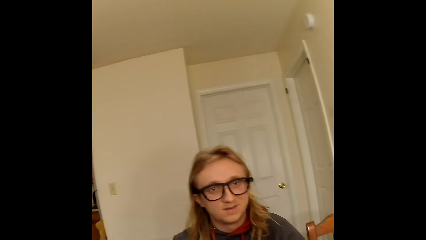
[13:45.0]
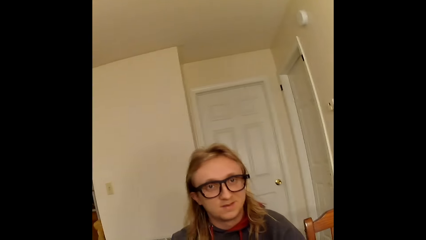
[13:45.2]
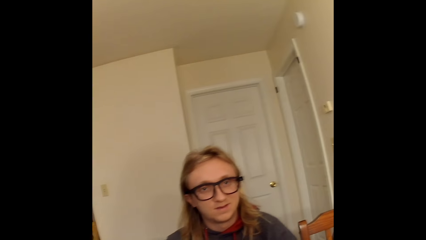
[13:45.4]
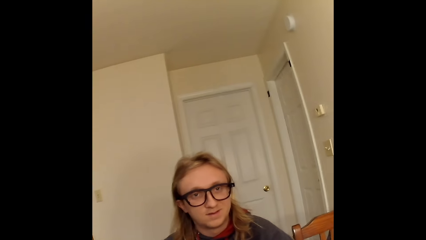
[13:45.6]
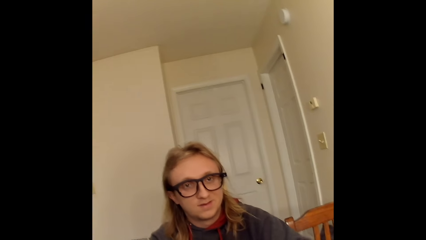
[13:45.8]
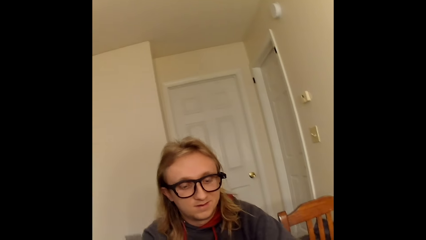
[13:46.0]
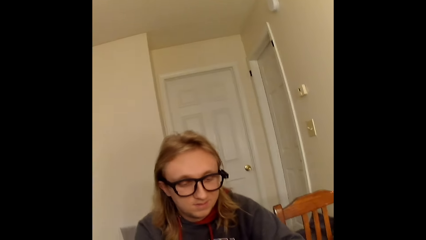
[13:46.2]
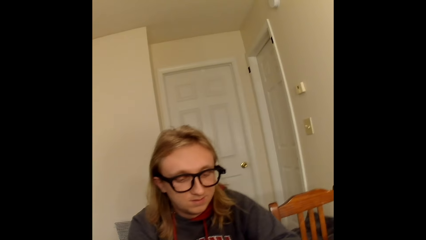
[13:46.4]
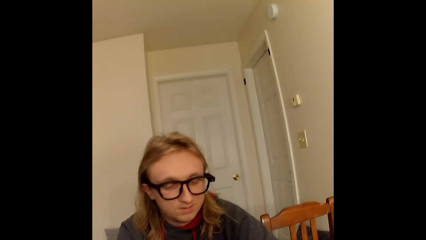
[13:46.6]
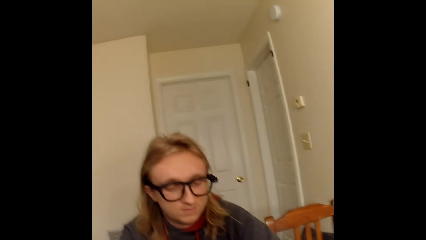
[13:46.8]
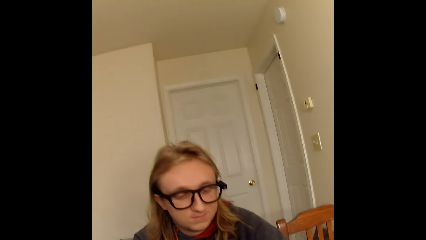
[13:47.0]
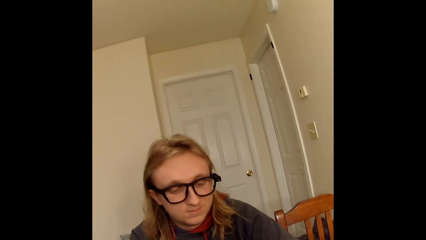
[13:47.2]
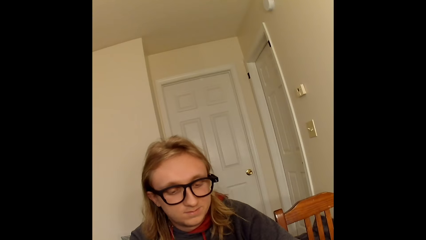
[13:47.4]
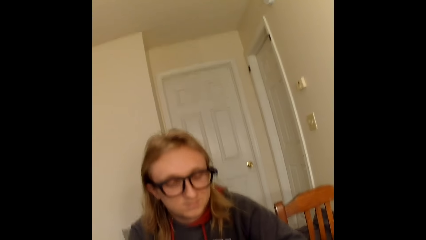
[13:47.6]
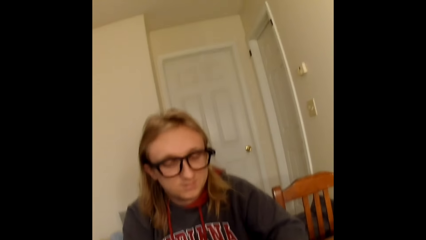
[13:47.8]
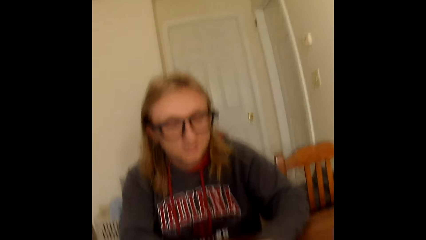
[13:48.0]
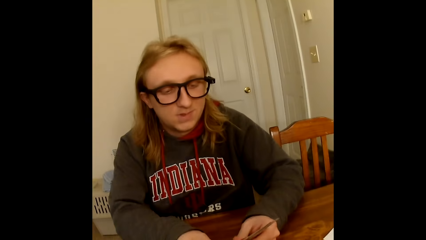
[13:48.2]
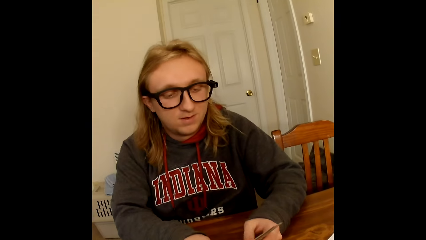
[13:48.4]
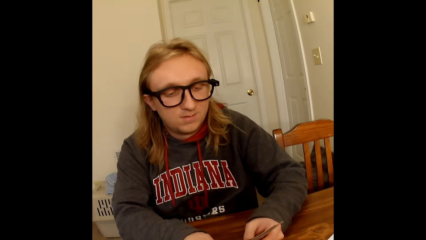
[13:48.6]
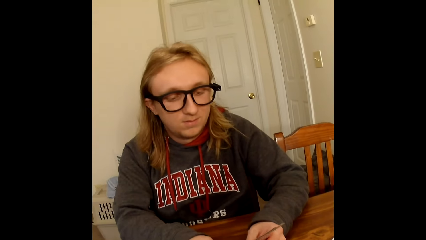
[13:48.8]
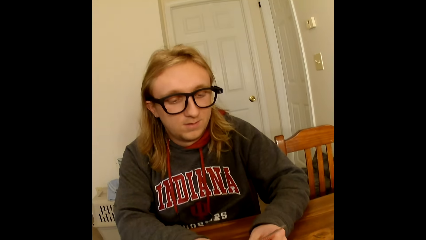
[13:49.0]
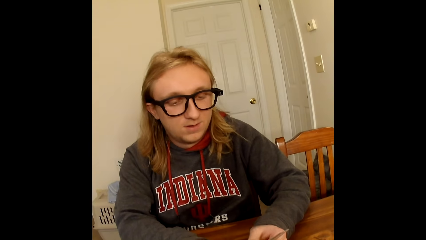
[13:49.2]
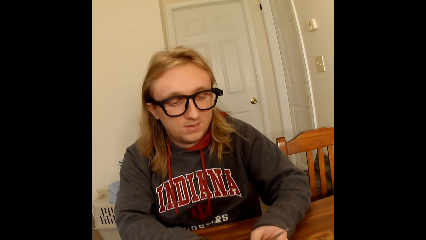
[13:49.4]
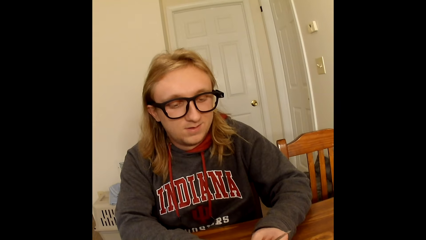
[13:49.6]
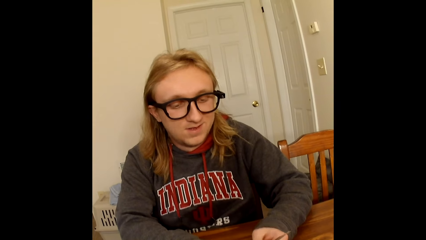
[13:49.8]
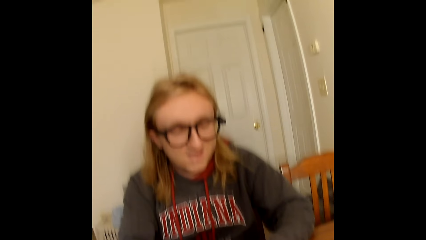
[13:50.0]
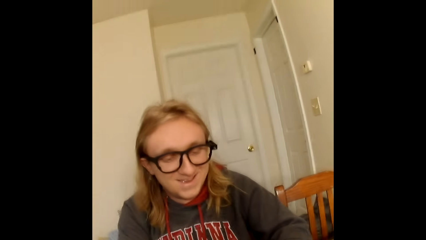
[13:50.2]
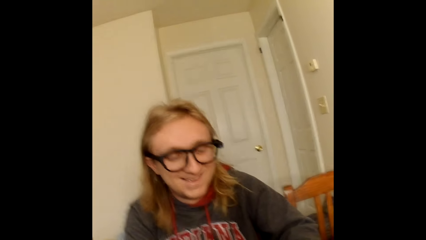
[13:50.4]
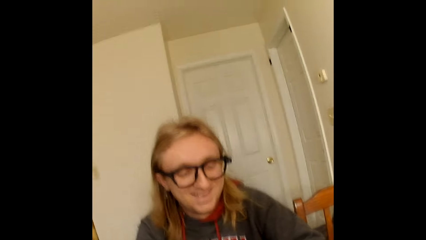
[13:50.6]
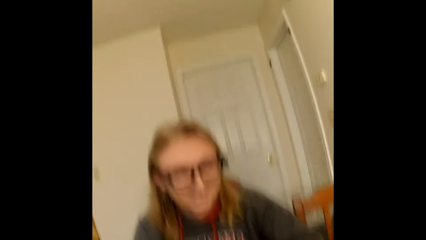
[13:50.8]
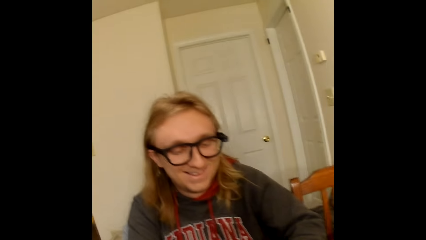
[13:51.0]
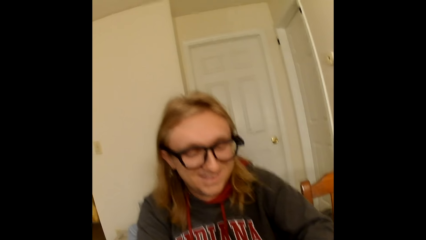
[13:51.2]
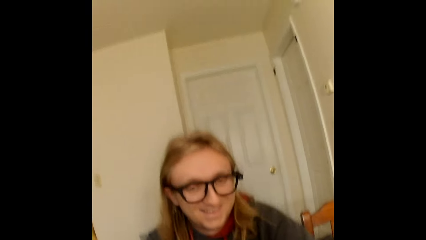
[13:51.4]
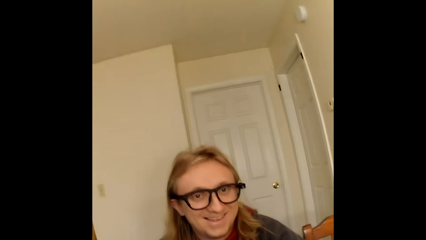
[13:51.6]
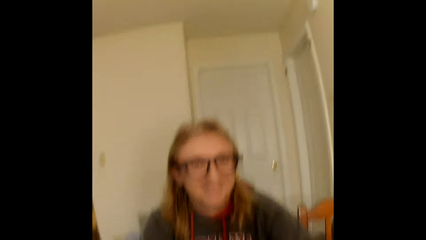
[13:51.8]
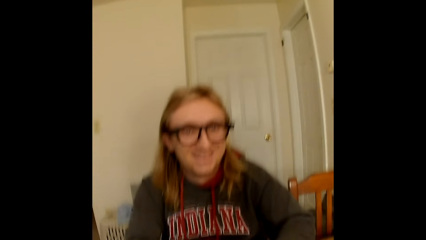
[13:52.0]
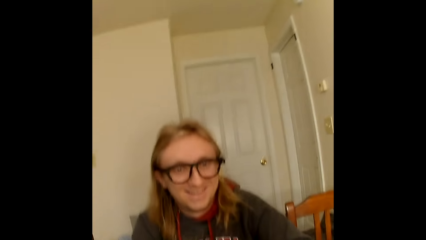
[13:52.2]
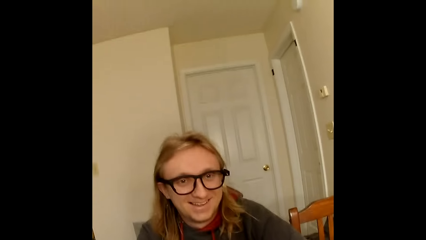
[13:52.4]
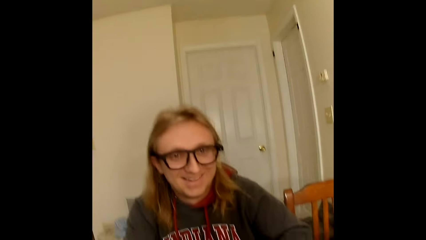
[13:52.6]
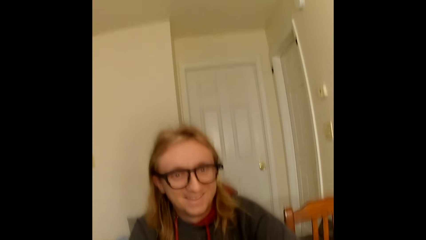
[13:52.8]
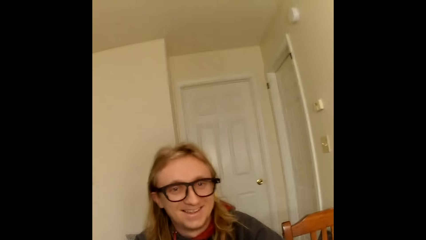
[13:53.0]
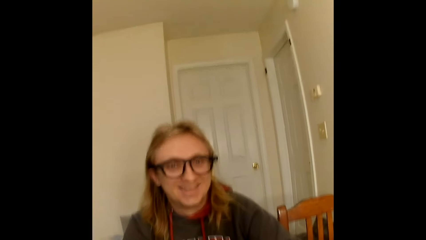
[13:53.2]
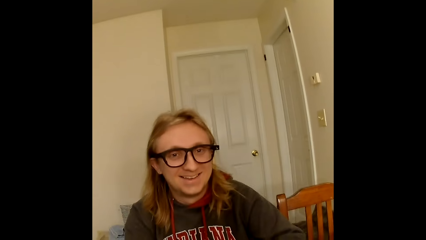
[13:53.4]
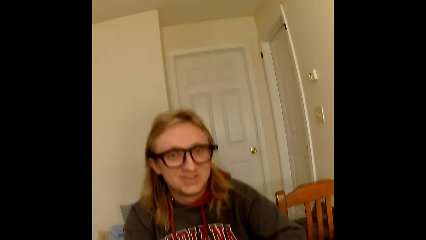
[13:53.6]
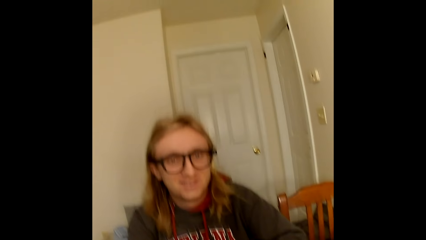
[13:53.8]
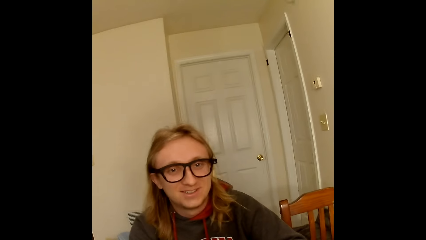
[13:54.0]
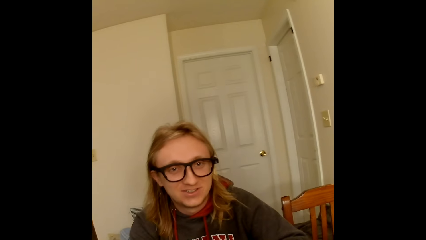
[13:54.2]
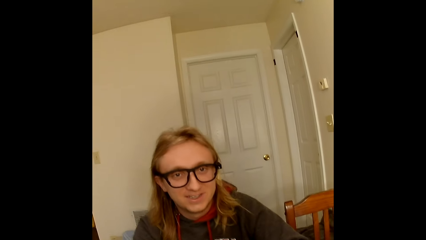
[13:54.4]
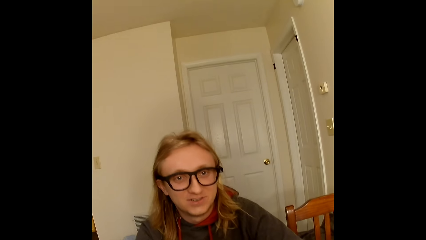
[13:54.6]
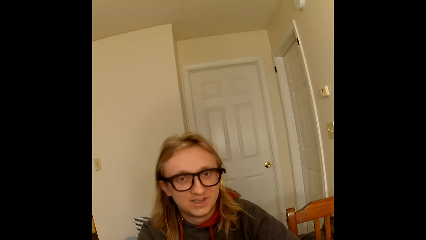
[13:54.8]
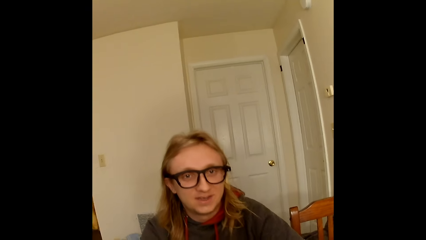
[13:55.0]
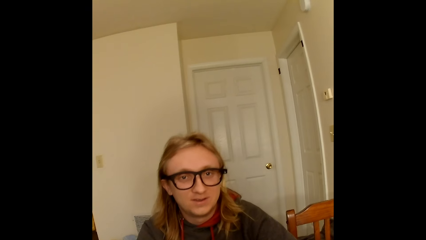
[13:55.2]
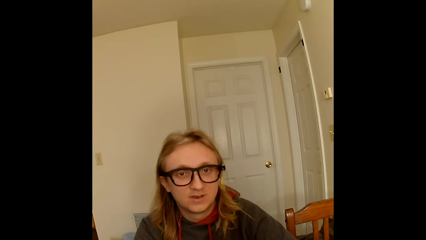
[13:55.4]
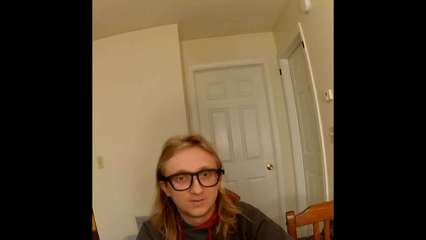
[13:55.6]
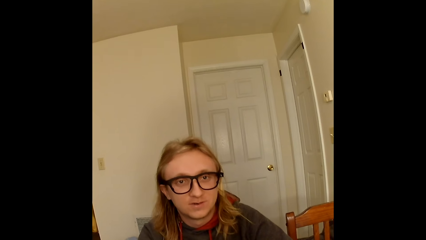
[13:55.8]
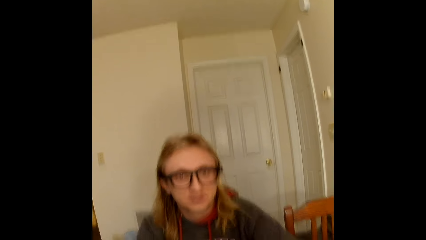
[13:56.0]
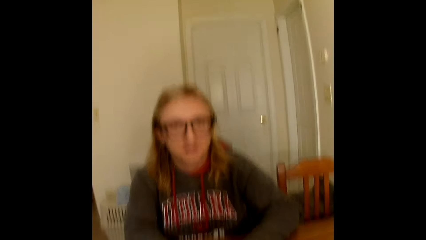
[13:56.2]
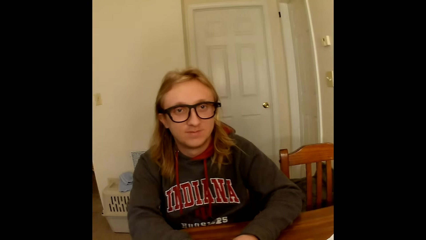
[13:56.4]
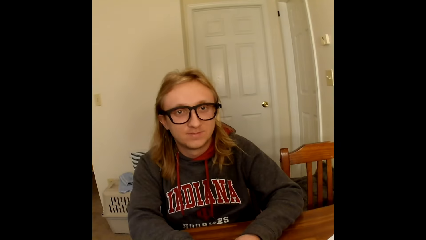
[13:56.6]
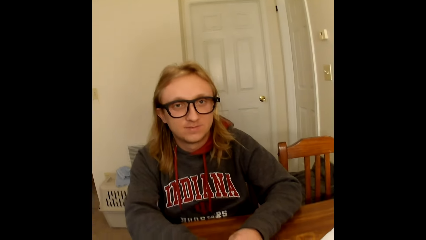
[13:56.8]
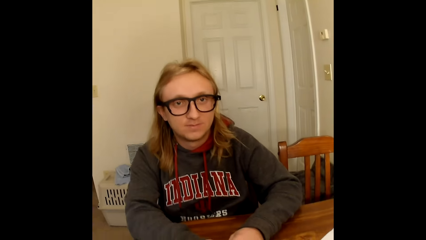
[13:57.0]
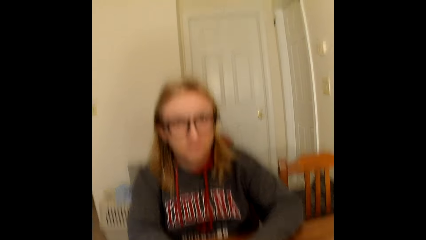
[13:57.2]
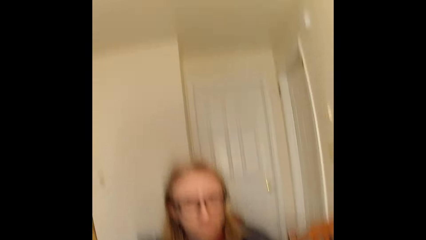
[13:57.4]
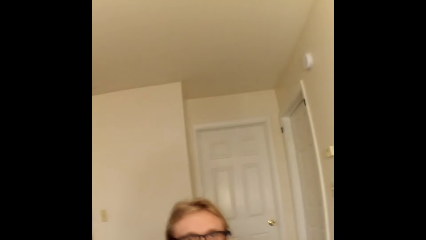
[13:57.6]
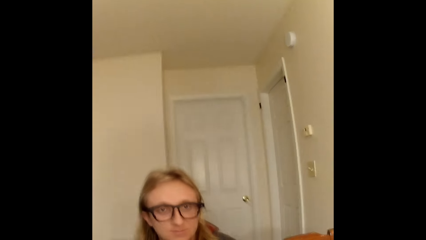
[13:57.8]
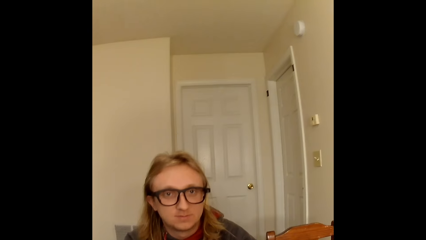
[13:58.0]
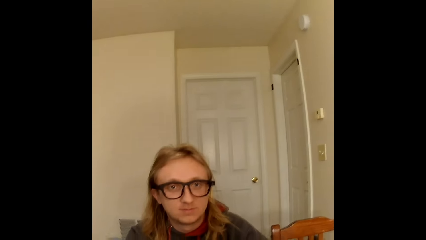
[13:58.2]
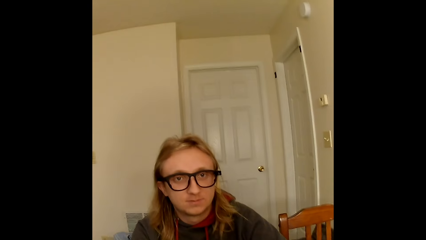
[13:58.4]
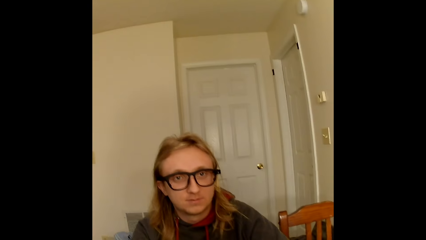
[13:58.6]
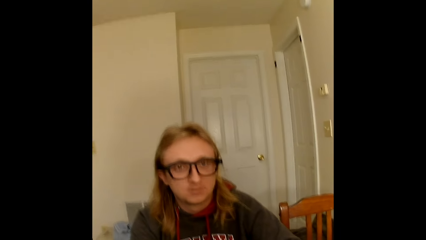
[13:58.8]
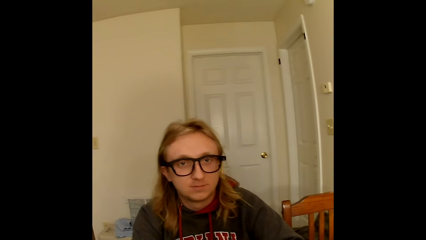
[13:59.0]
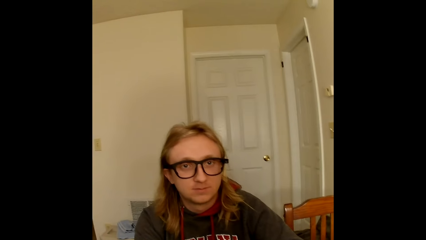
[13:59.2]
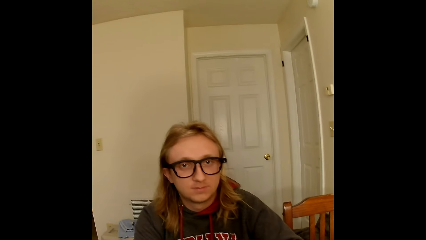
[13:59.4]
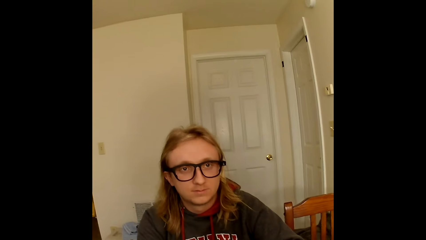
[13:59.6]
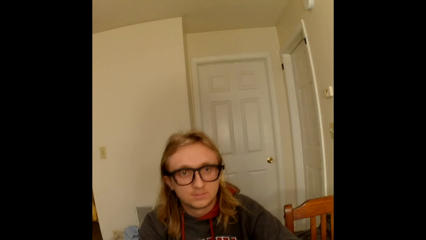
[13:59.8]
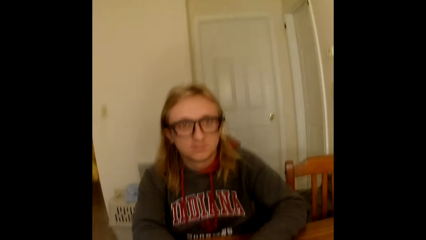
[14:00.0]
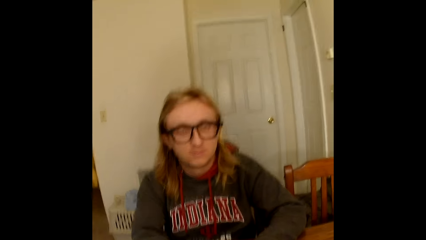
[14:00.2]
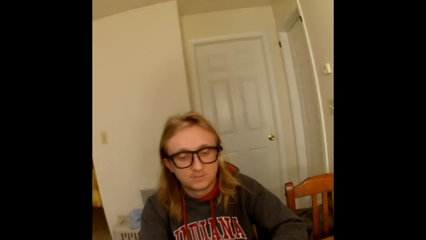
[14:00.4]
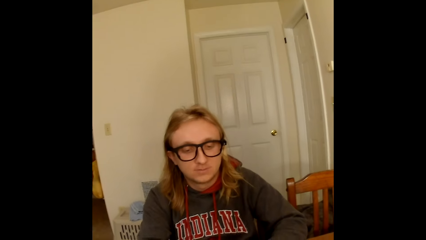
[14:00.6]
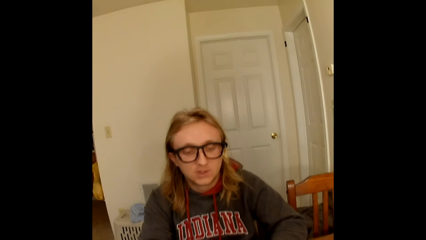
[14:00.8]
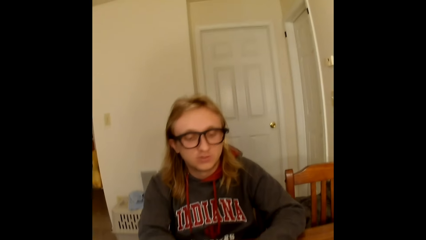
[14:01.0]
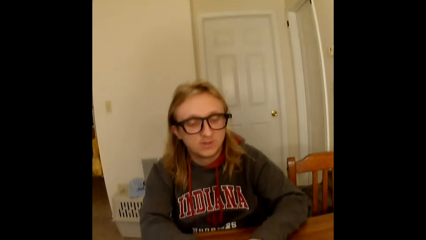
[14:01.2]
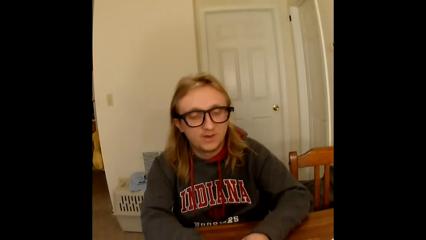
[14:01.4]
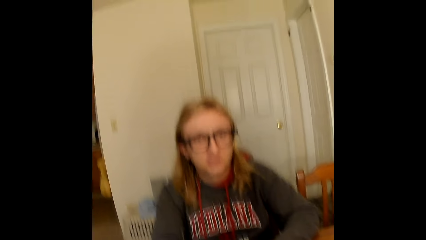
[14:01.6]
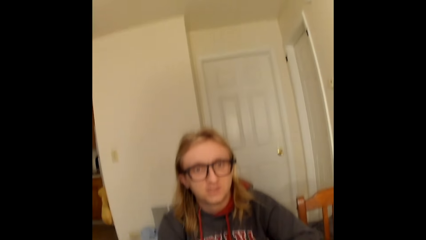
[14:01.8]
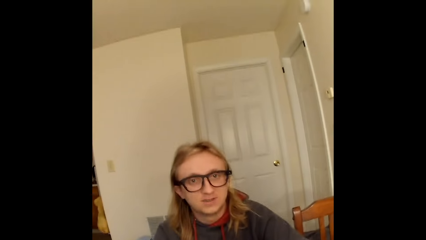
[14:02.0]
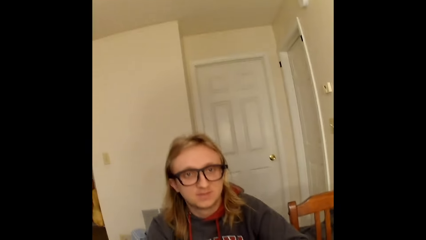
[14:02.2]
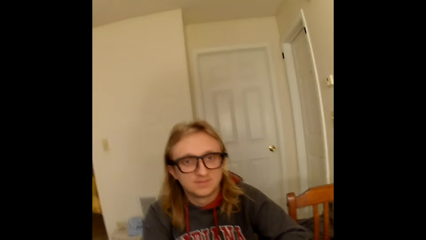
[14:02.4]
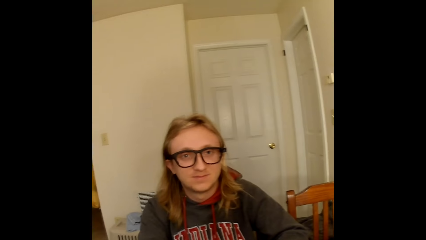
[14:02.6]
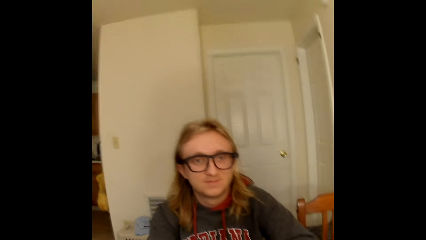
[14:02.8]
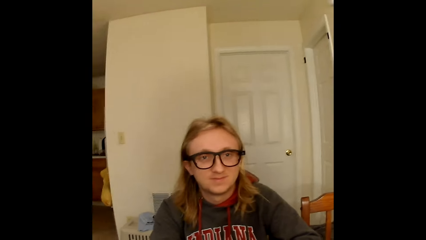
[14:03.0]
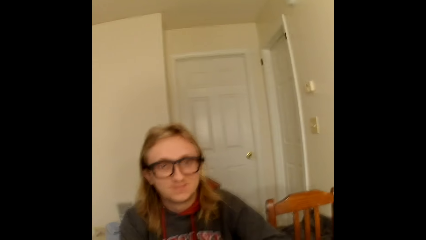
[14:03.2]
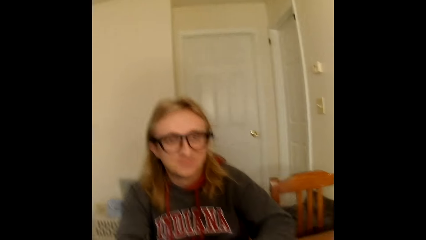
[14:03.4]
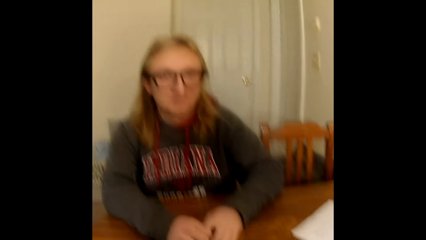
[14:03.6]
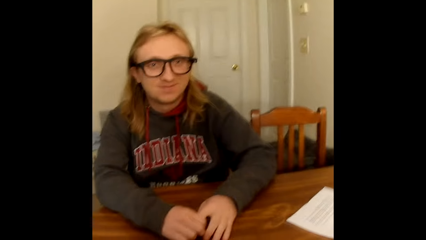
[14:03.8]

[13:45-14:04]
A man speaks to the camera wearer. The camera wearer converses. The man shuffles the cards in his hands with his thumbs. Another man looks at the cards. The camera wearer converses. The other man looks at the camera wearer. The camera wearer converses. The other man converses and looks around.
